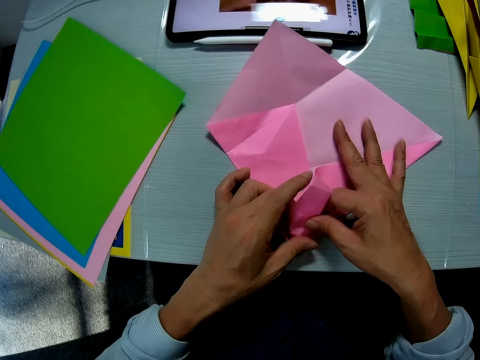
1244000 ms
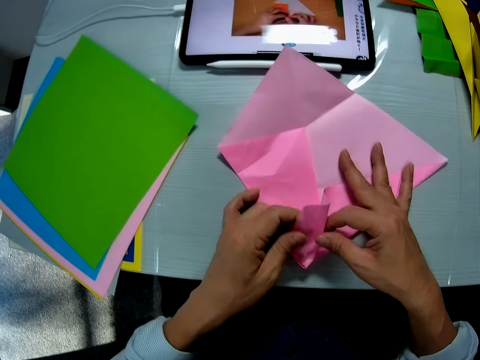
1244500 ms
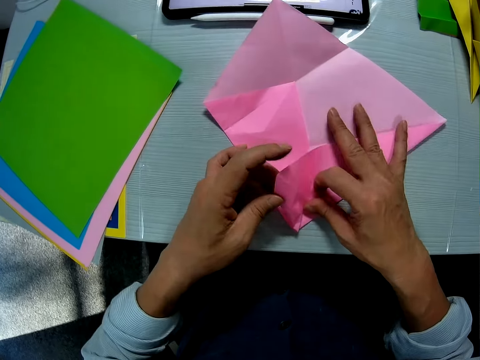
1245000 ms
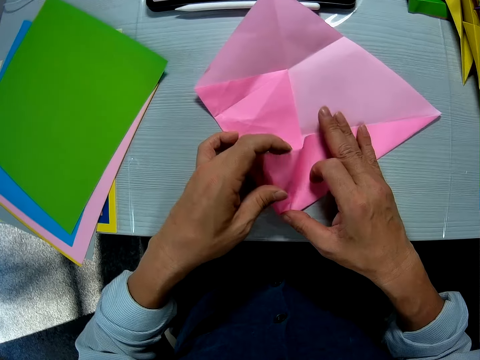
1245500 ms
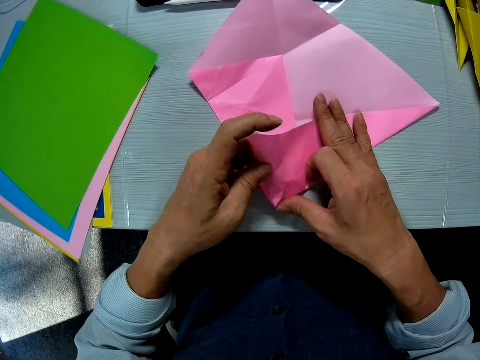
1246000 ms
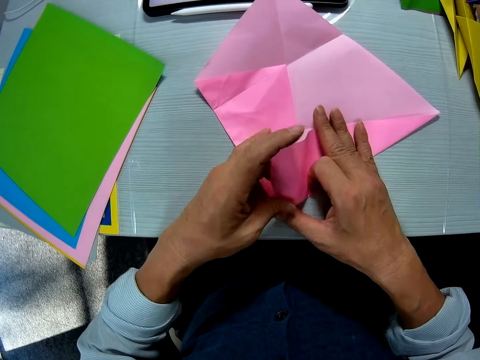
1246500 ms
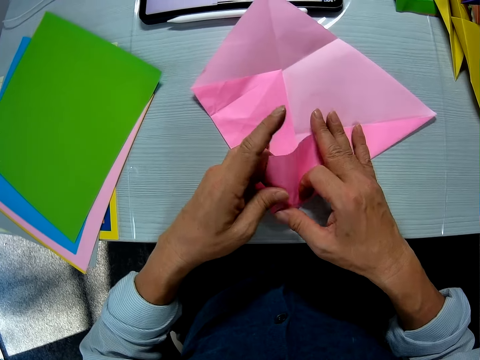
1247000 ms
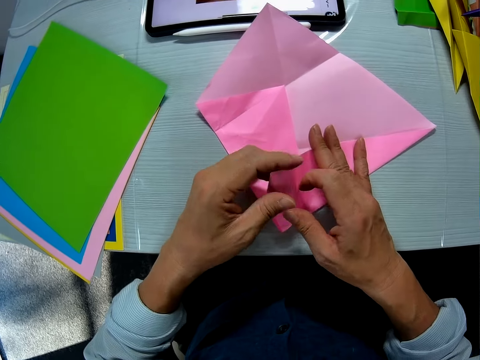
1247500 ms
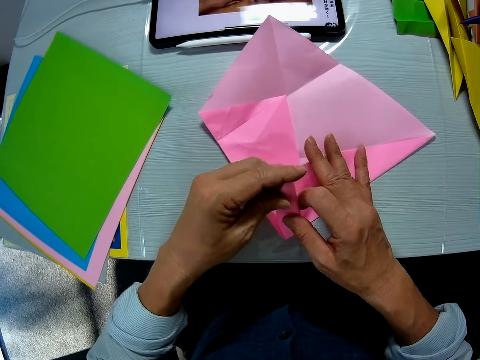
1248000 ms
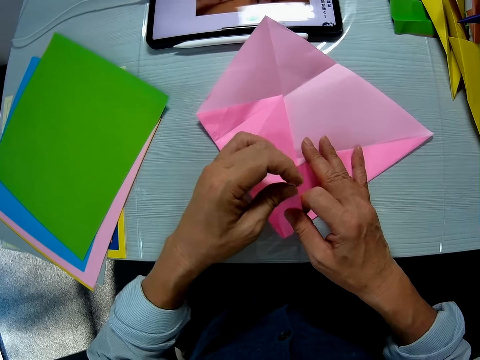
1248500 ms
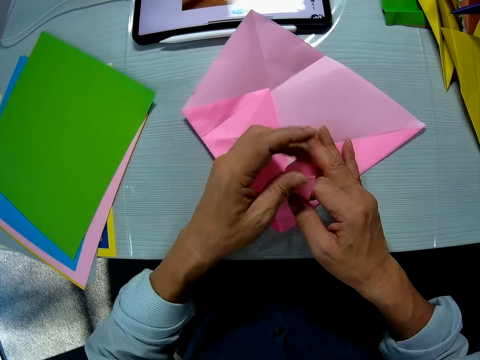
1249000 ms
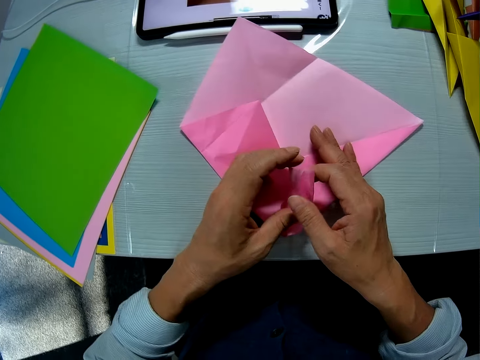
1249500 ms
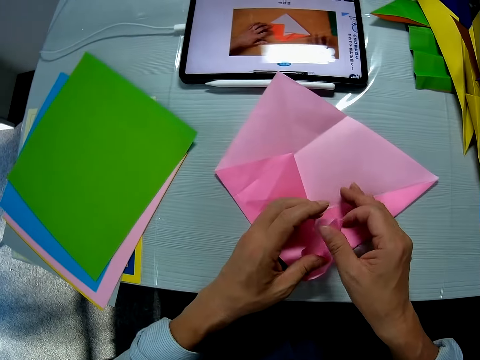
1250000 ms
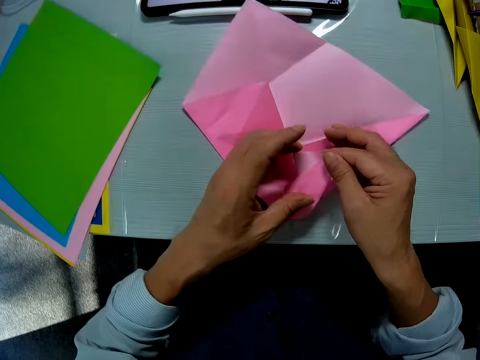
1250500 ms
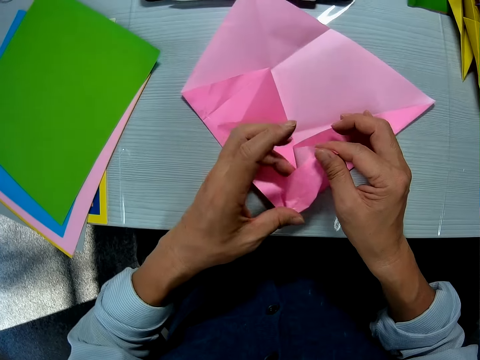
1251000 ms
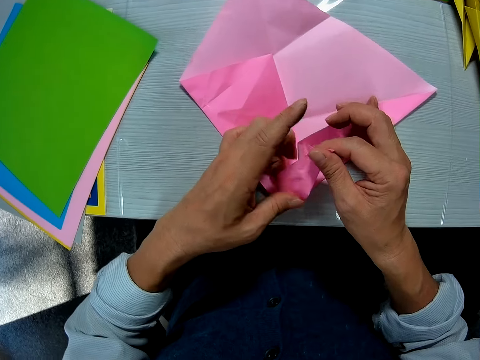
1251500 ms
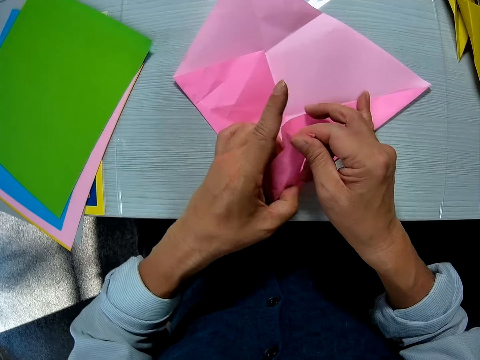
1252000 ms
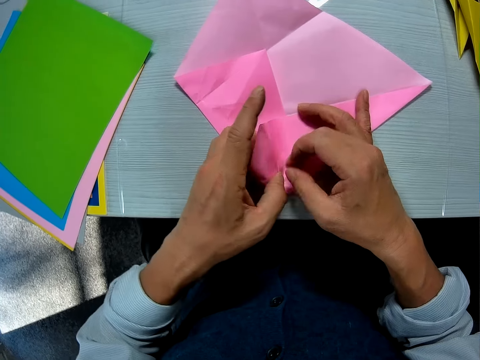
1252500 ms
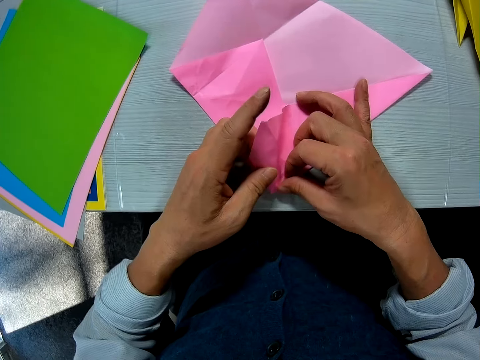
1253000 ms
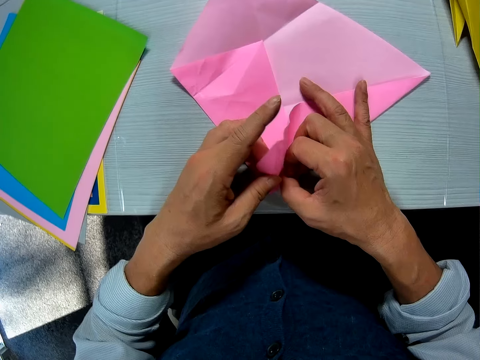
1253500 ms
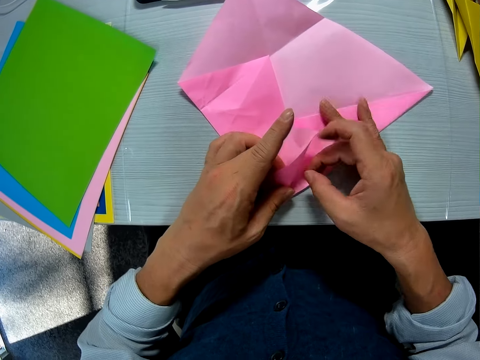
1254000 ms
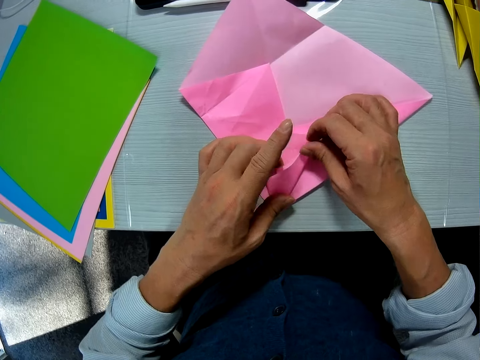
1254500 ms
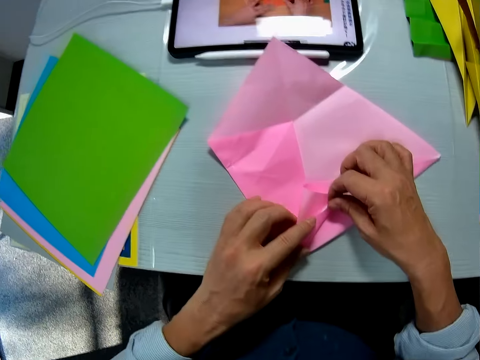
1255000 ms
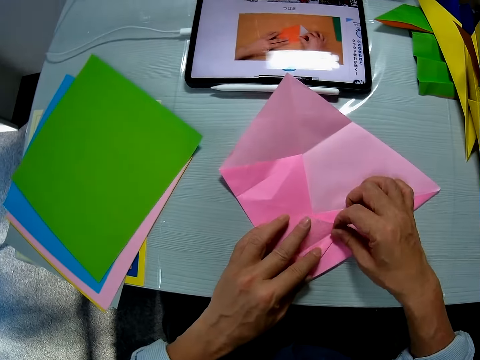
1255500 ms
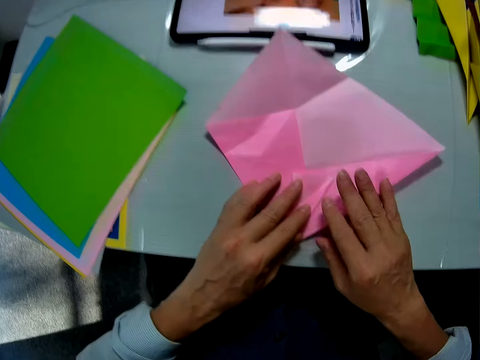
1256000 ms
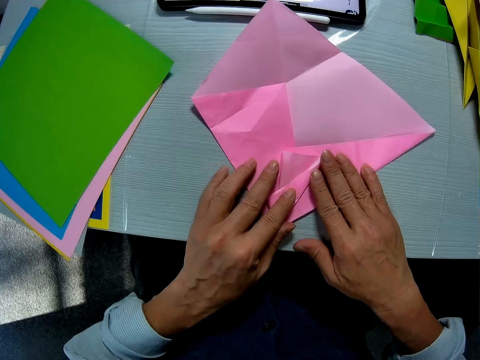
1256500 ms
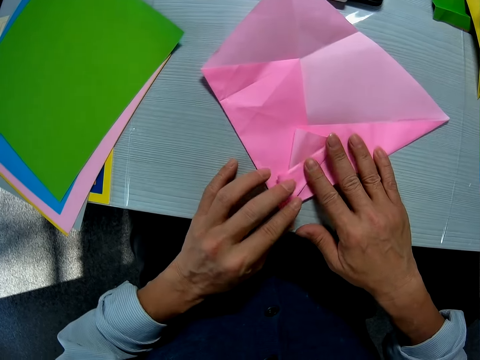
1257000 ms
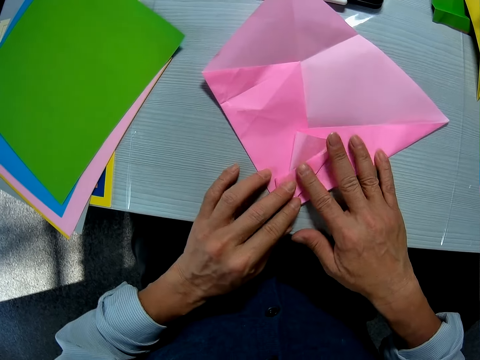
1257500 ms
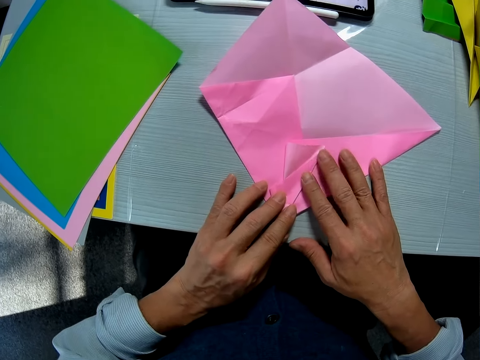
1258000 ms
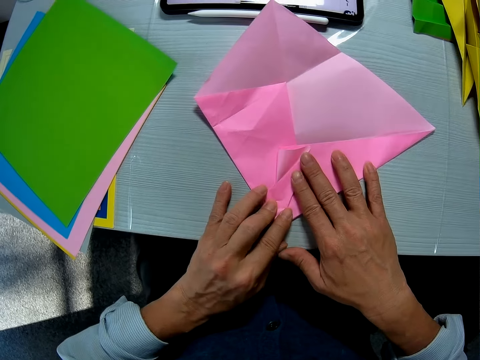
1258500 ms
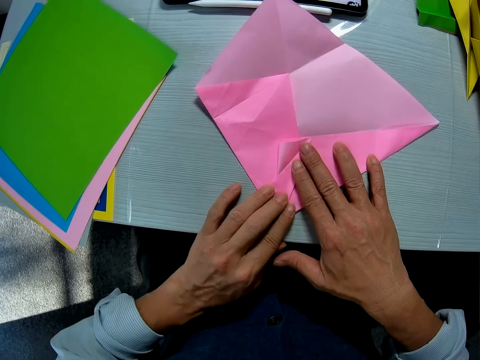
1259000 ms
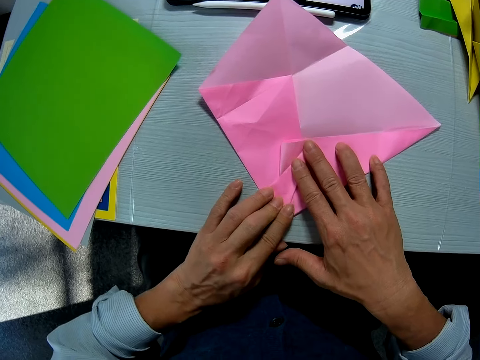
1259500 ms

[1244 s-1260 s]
The camera wearer unfolds crafting paper. They fold the crafting paper. They align the crafting paper. They fold the crafting paper. They flatten the crafting paper.

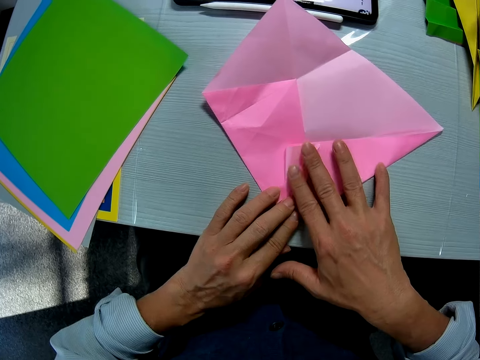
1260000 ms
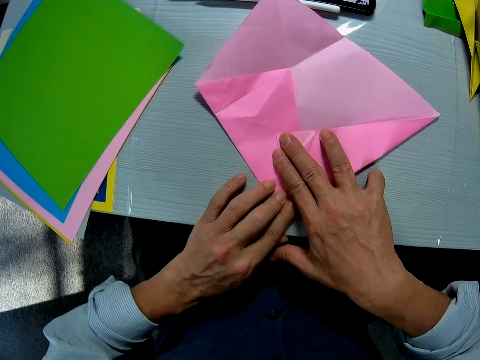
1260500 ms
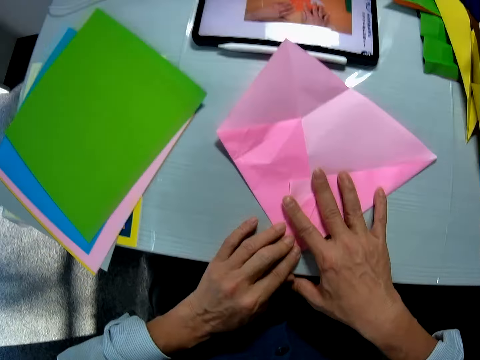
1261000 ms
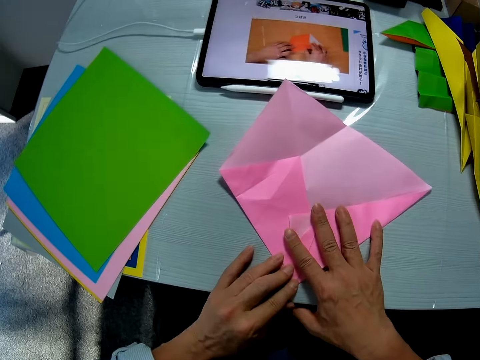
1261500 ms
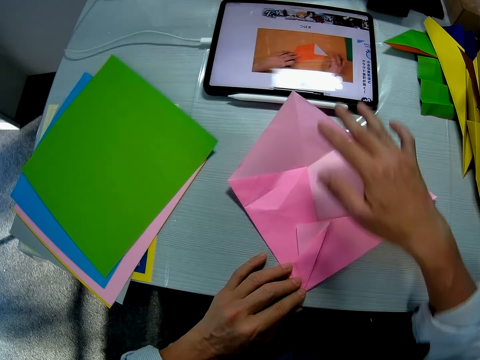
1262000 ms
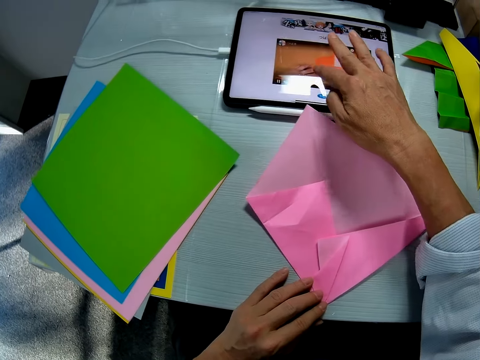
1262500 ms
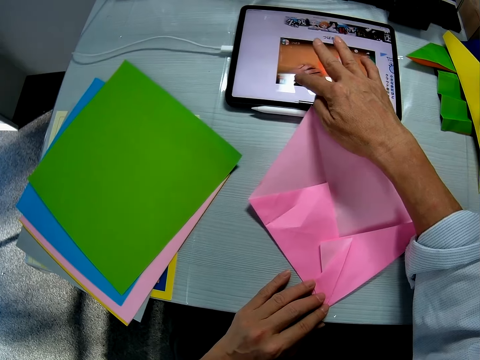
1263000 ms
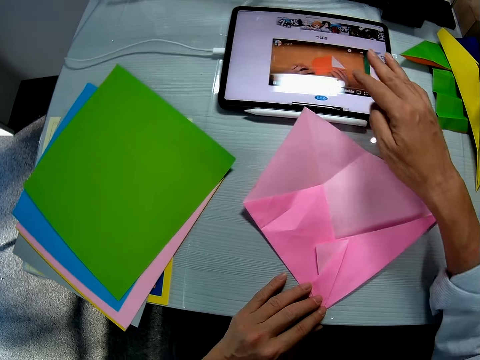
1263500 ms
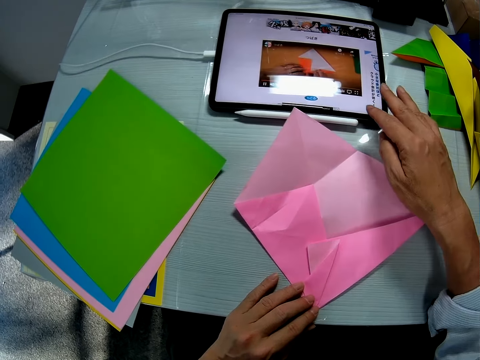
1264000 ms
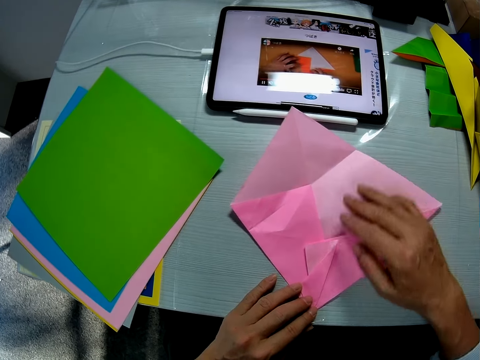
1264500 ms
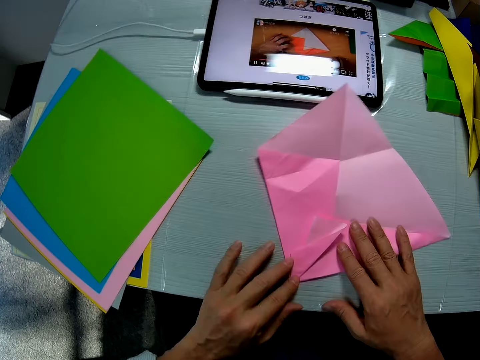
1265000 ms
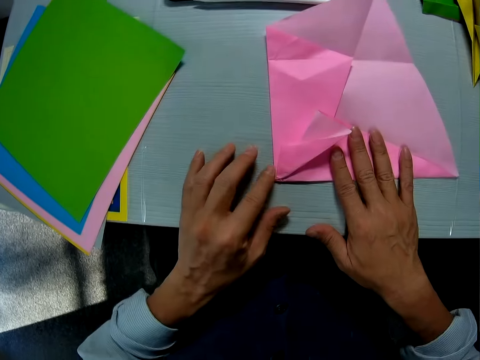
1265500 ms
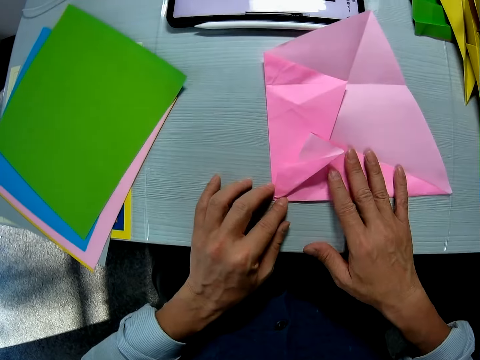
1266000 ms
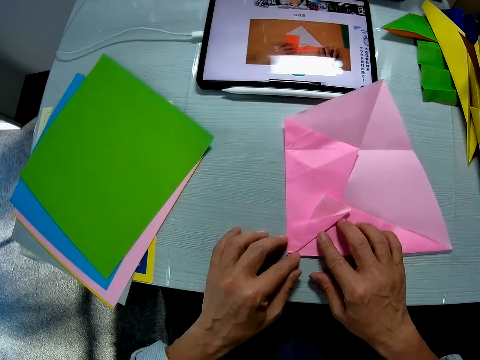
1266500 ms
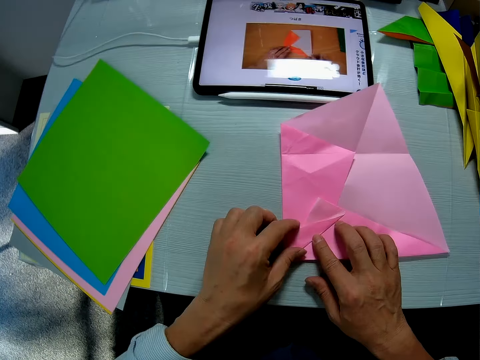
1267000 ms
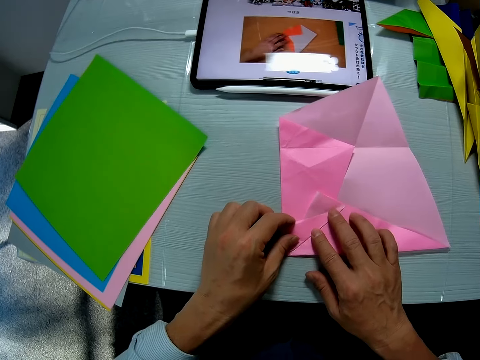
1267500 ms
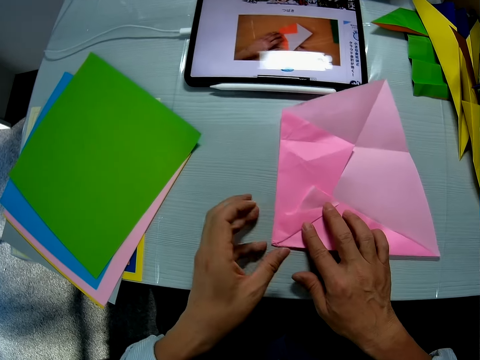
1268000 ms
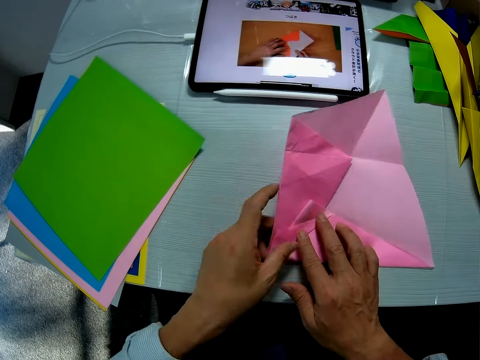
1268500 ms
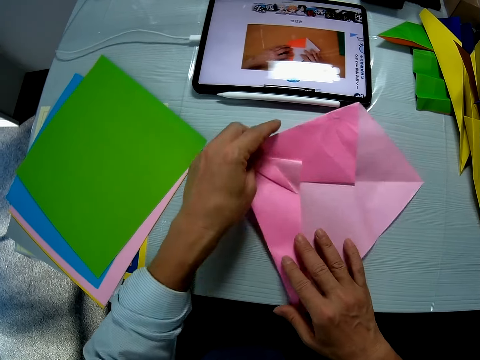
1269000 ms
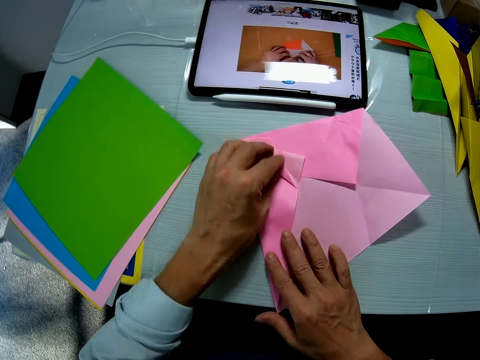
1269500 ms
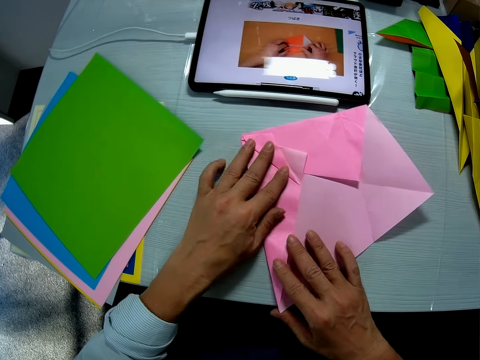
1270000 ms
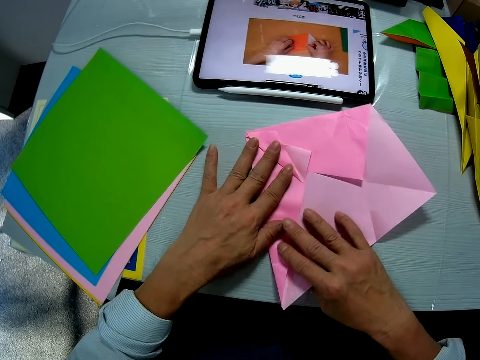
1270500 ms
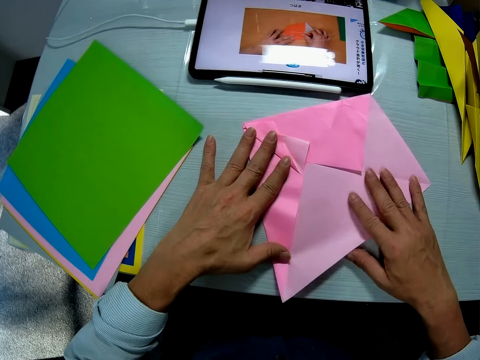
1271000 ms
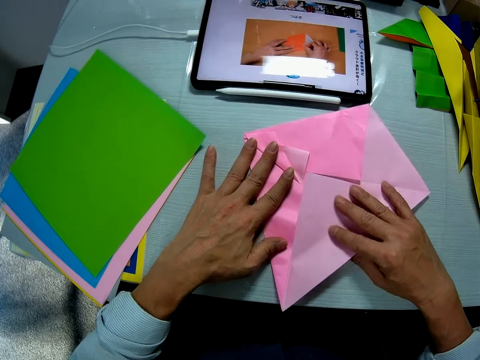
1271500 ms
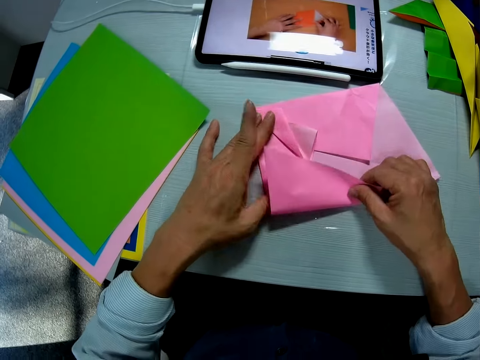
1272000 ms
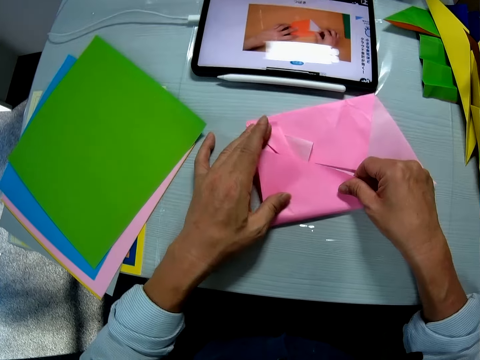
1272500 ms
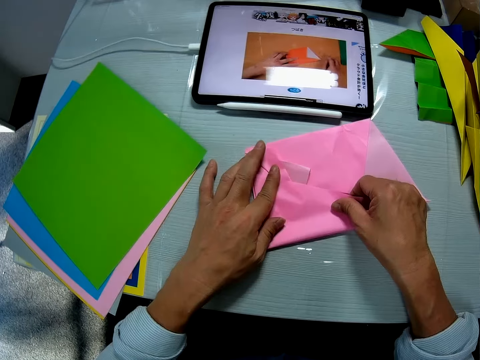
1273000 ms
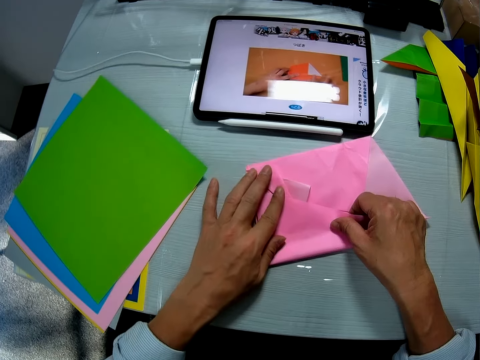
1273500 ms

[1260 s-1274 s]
The camera wearer operates the tablet computer on the table with his right hand. He turns crafting paper. He moves the sheet on the table with both hands. He holds the crafting paper. He moves the sheet on the table with his left hand. He smoothens the sheet on the table with his right hand. He folds the sheet with his right hand. He holds the crafting paper with the other hand.
